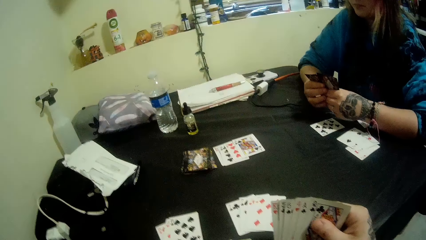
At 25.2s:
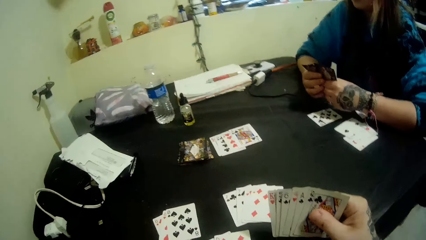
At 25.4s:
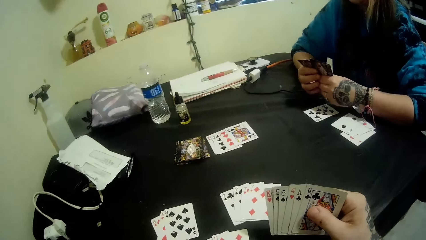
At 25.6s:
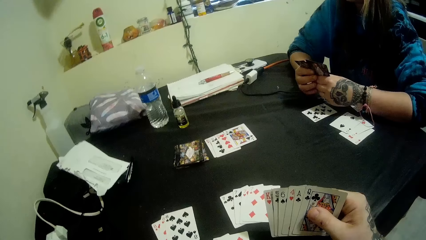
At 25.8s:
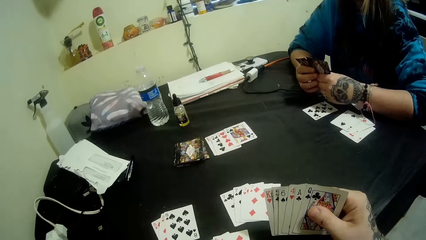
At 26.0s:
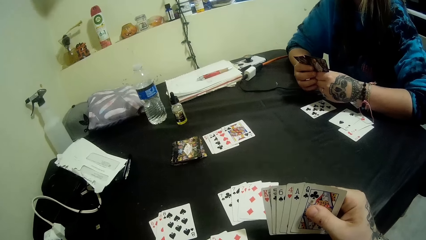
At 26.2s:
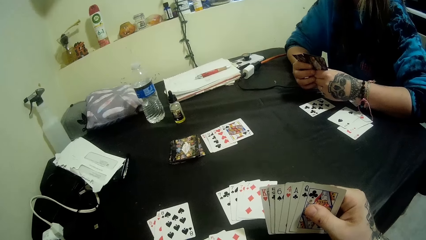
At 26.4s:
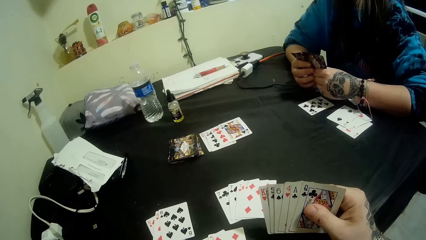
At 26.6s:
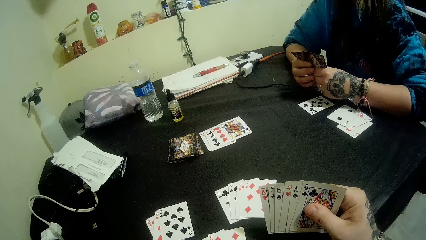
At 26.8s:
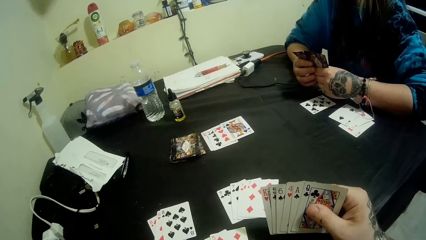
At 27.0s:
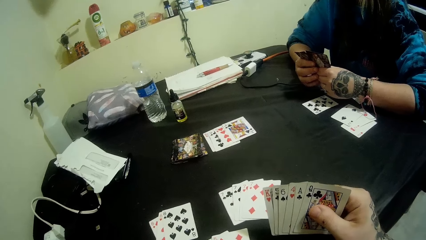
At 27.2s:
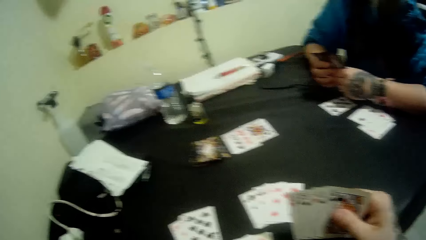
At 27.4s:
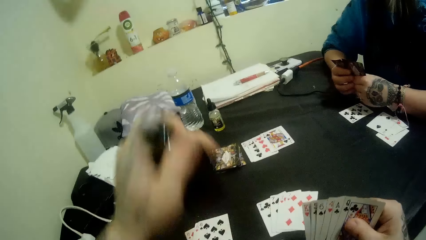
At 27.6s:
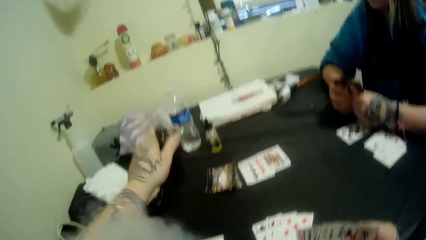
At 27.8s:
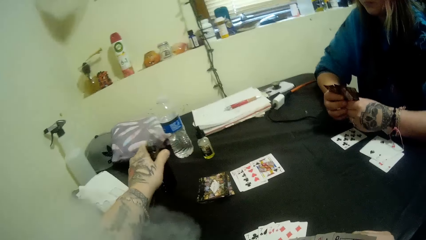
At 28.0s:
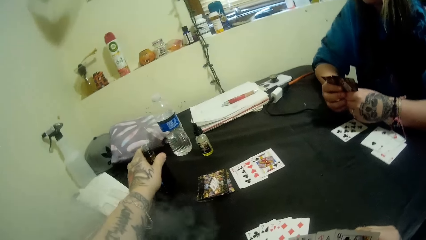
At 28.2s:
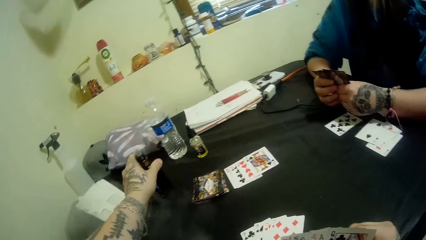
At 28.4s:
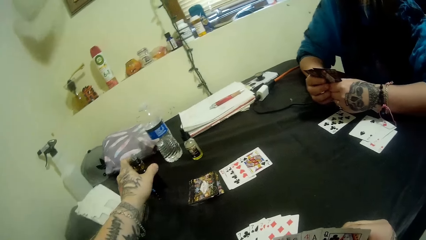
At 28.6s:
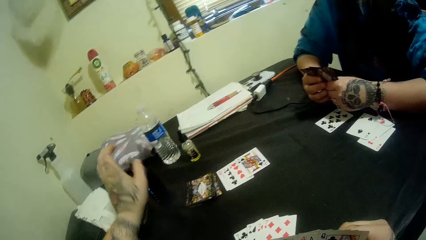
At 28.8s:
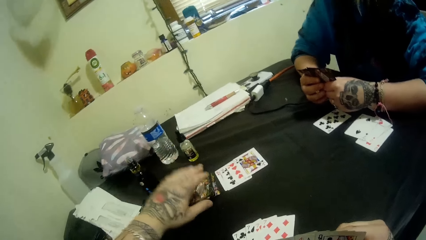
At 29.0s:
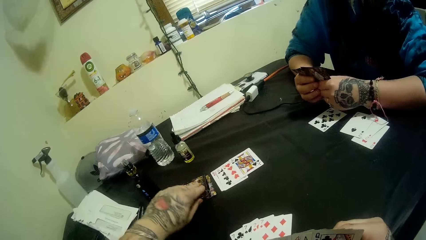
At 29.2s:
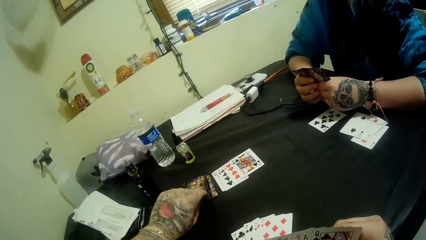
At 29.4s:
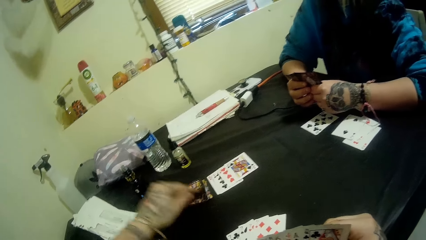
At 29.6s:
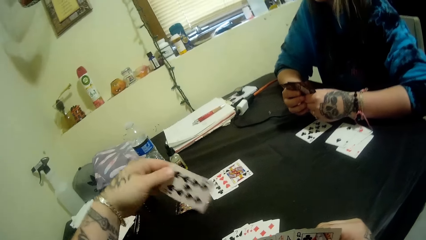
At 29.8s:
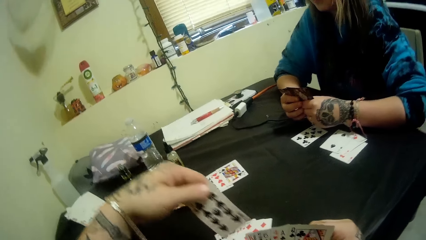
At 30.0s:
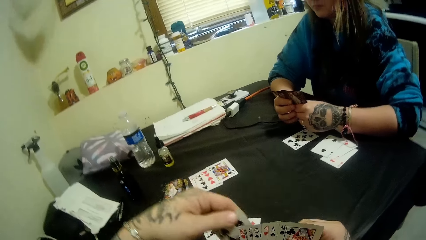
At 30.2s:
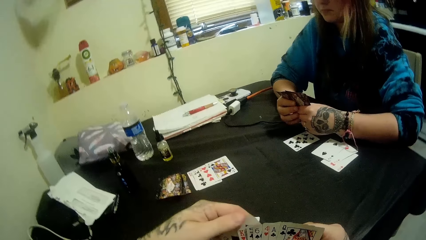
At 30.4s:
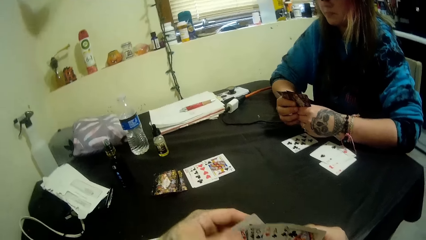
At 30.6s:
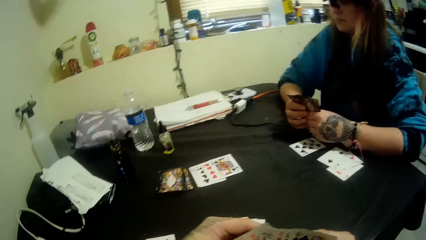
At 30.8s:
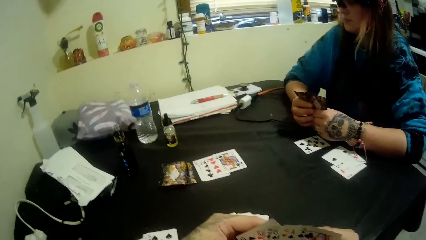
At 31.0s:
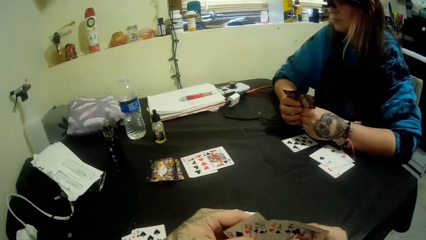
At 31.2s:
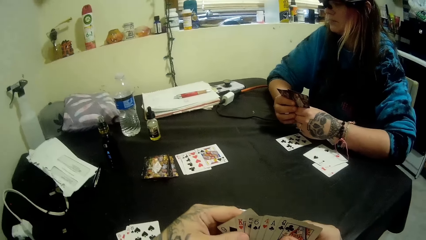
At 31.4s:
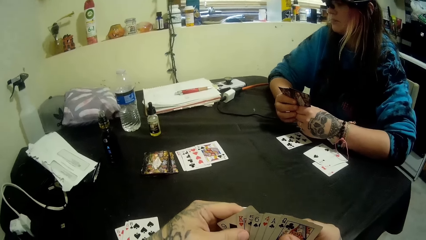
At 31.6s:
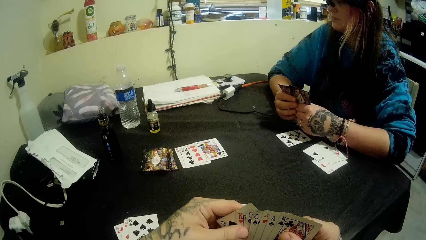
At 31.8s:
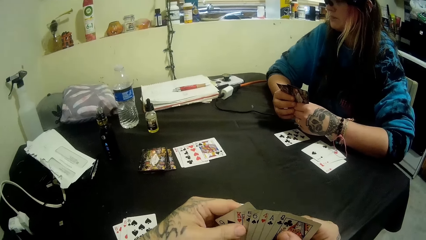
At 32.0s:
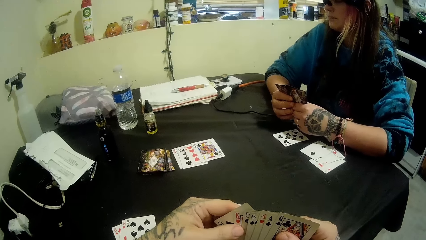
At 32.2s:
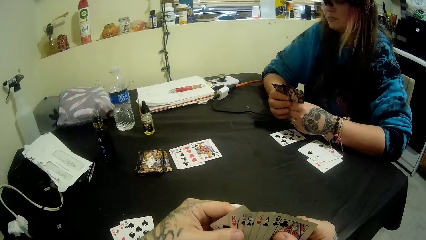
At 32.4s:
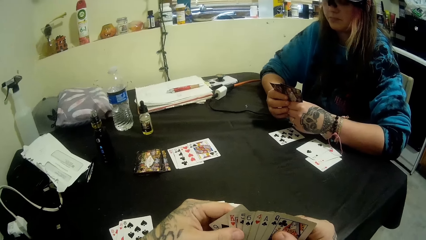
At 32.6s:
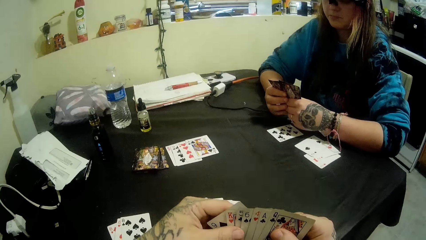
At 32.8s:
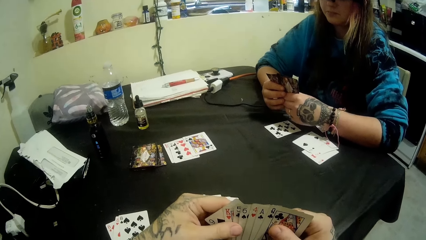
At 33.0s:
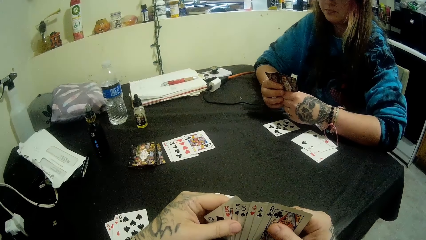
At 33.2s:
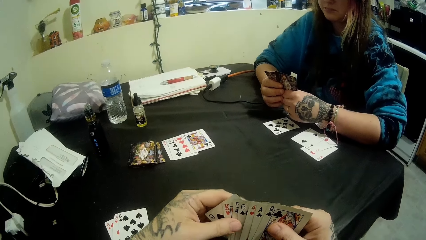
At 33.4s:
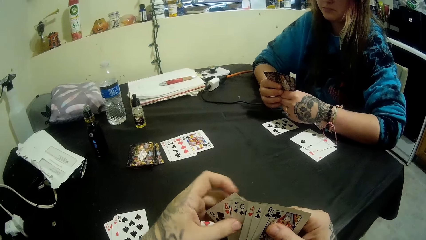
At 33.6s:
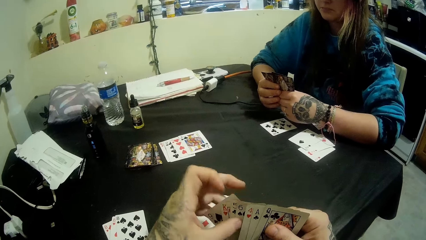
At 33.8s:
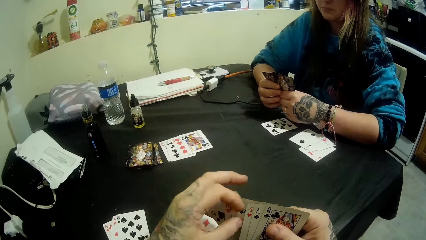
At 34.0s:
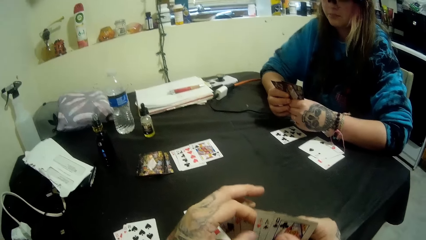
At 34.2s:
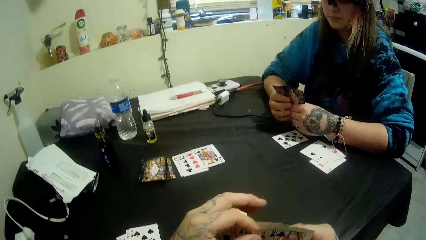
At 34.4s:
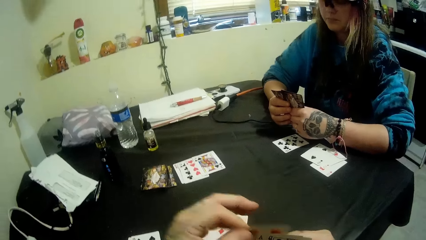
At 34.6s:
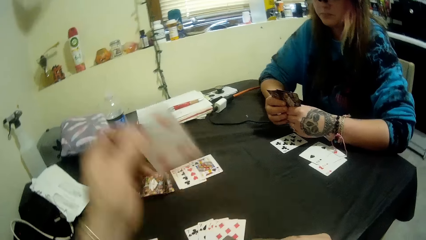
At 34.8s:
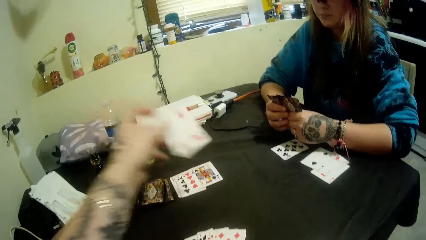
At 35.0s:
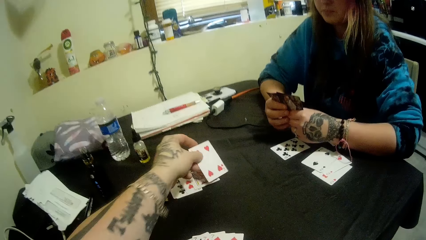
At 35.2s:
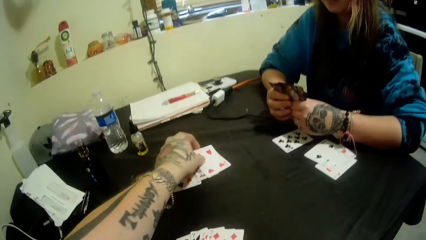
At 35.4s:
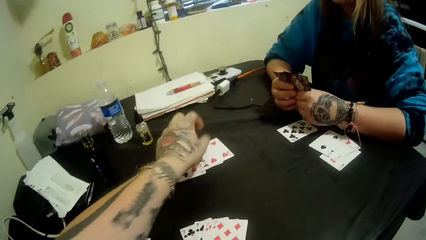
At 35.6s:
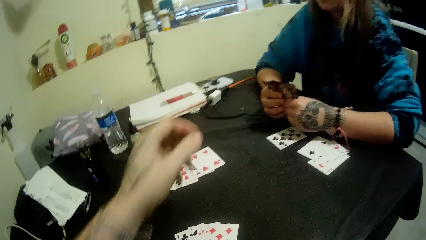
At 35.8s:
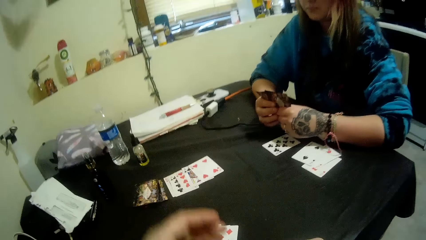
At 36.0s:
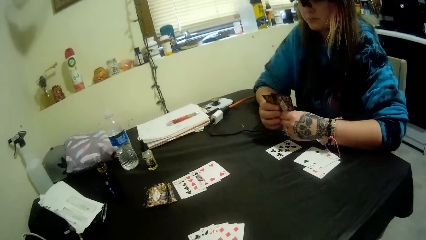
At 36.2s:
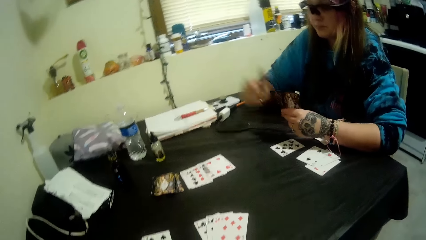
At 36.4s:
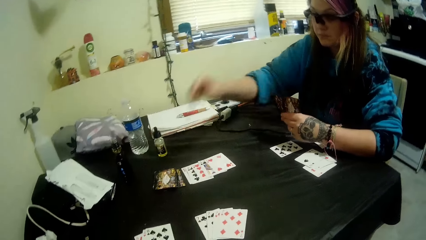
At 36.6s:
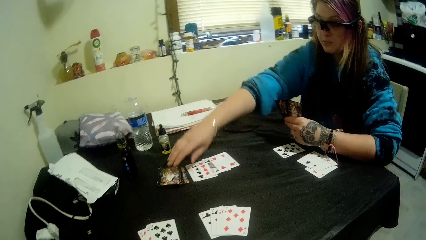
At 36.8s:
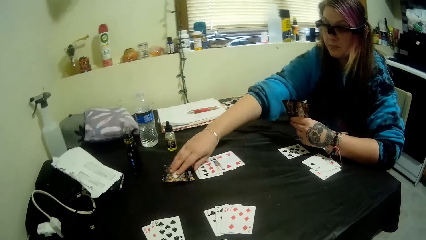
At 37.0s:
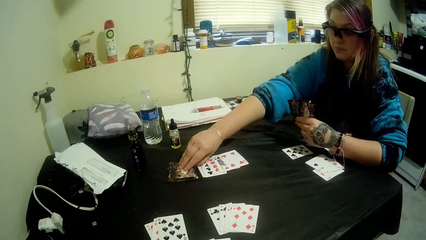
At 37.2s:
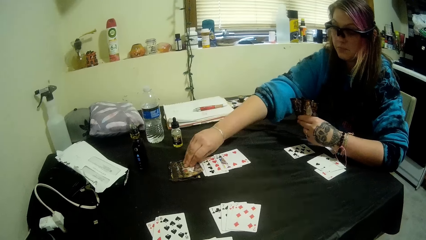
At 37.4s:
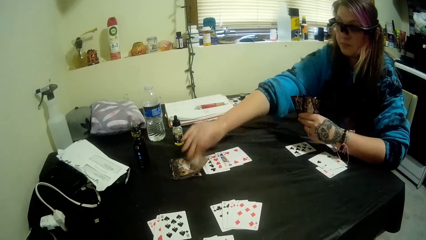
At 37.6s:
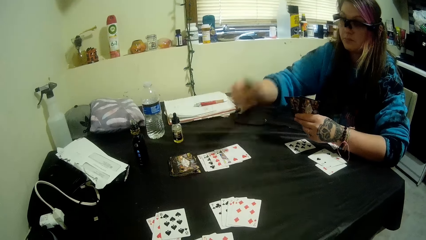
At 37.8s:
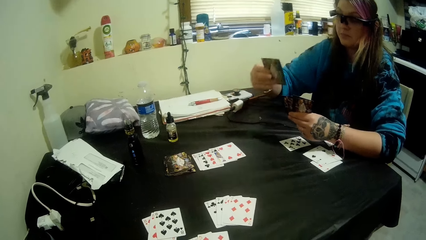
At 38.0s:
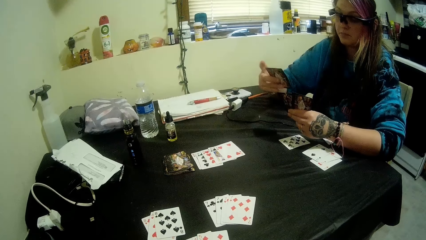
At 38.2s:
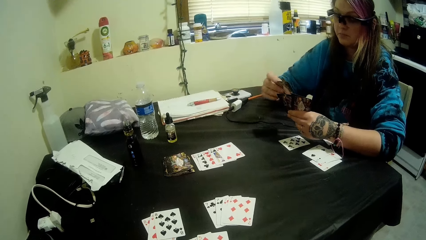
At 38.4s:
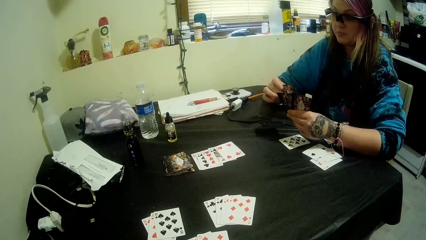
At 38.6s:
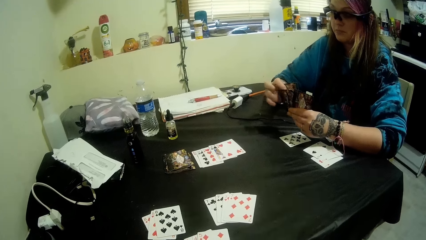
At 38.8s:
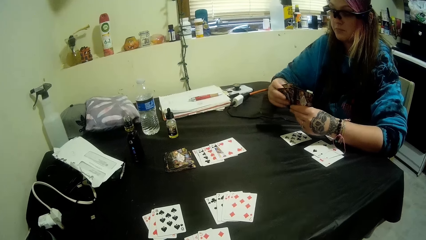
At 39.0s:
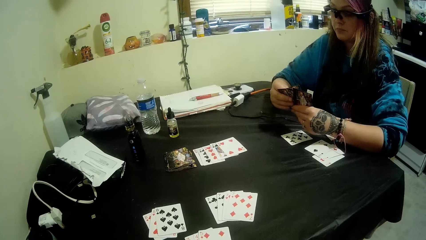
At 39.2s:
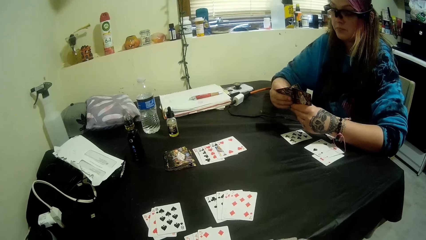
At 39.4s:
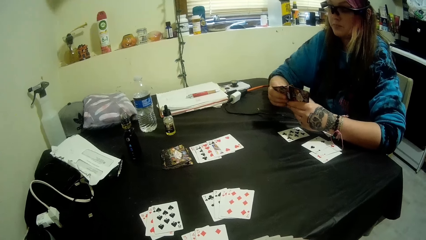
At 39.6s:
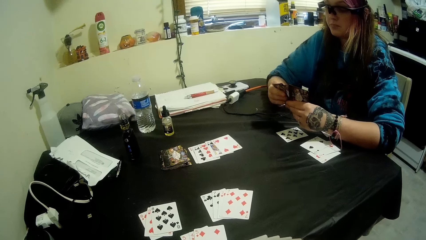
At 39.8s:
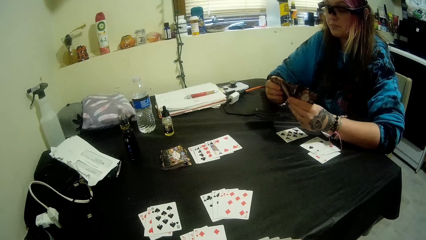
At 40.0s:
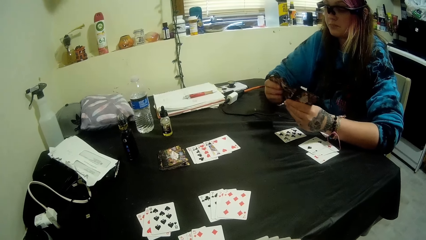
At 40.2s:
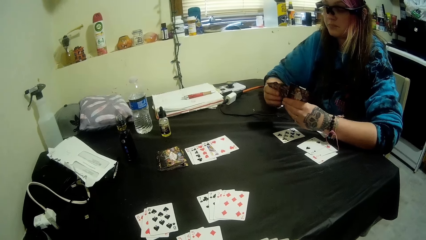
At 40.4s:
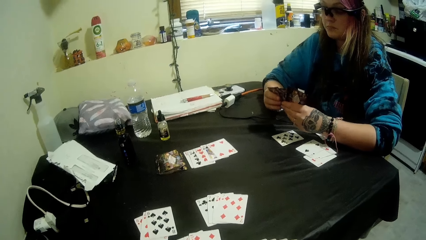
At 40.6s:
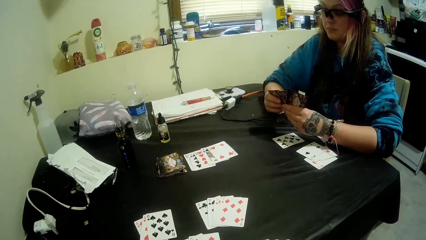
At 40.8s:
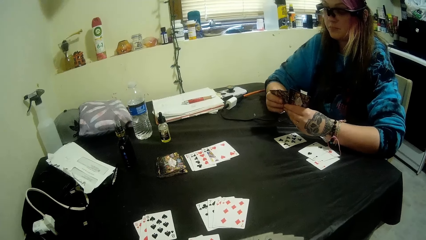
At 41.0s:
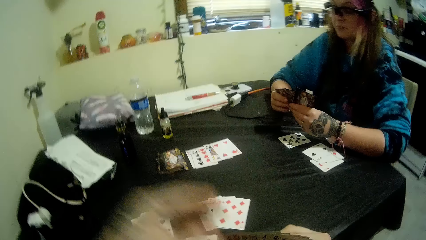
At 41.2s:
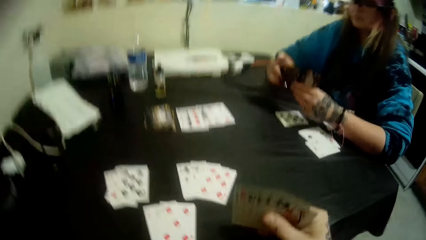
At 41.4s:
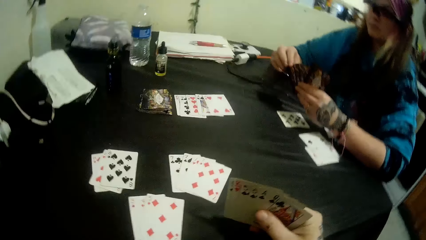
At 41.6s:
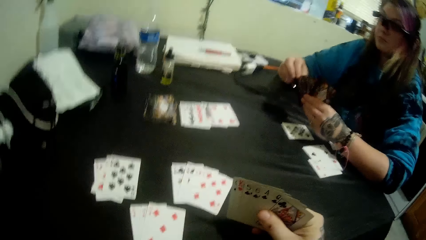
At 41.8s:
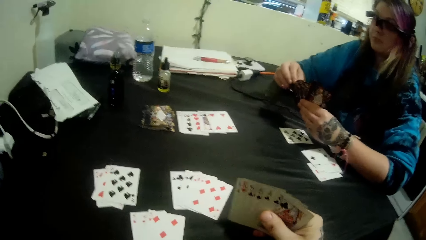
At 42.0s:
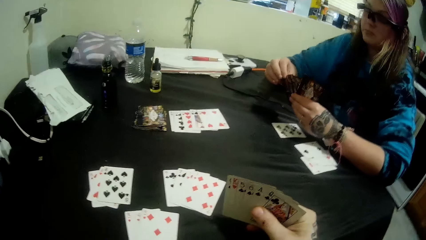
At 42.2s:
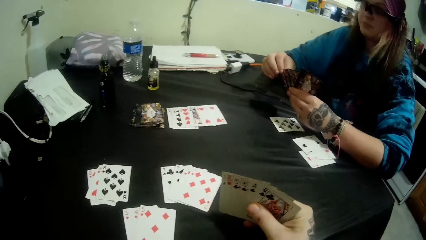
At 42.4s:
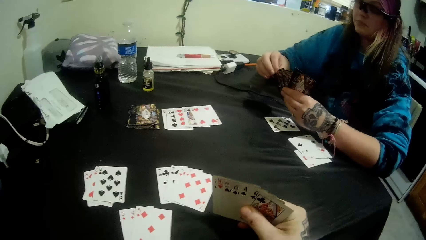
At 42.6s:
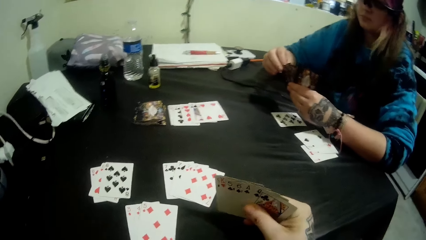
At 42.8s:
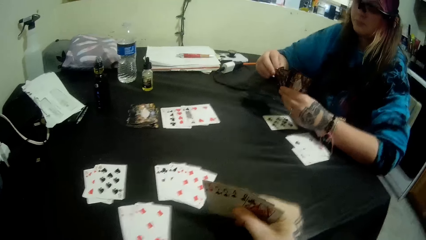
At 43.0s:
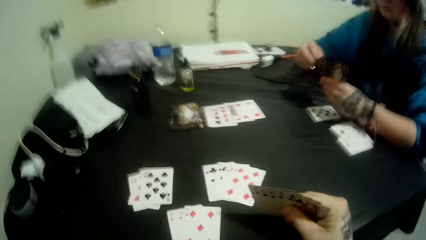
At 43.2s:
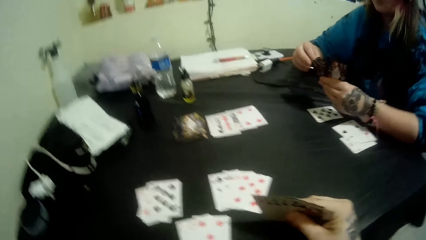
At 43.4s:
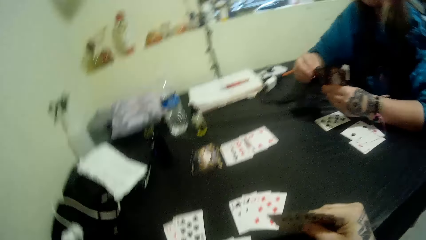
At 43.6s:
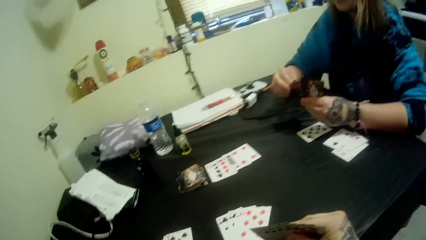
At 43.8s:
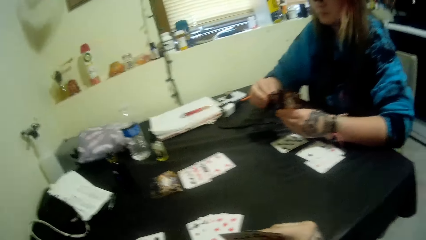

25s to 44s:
The camera wearer moves the bubbler or bottle to the other side. He returns the bottle to the table. He picks a card from the pile of cards at the center of the table with his left hand. He holds the card with the other hand. He lifts a card. He plays the card to the center of the table. A woman moves a hand. She picks a card from the pile of cards at the center of the table with her left hand. She holds the card with the other hand. She mixes the cards. The camera wearer moves a hand.
